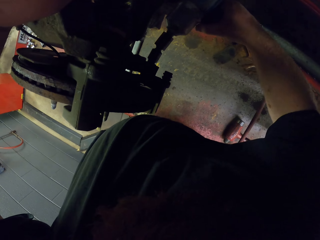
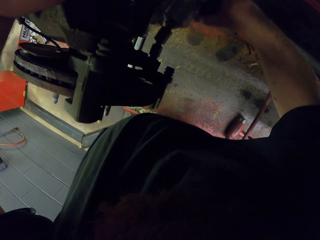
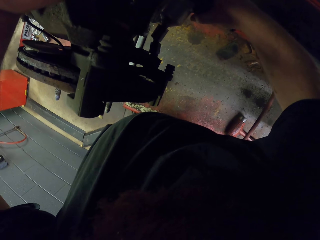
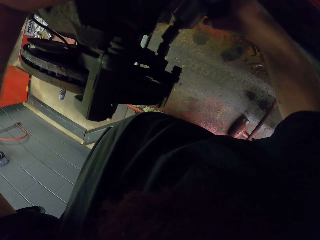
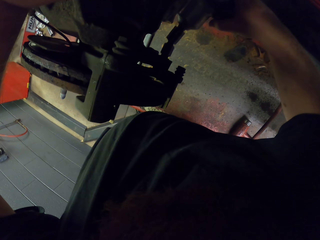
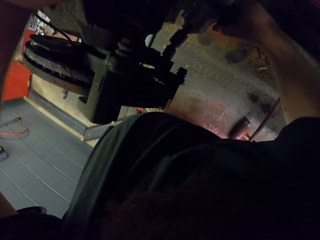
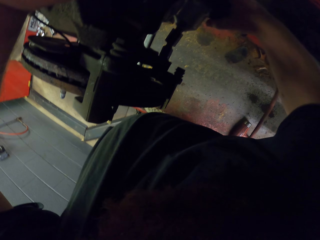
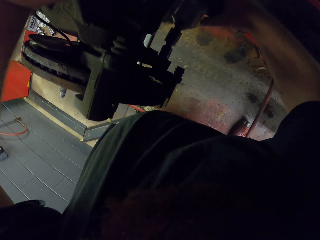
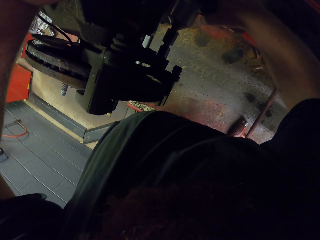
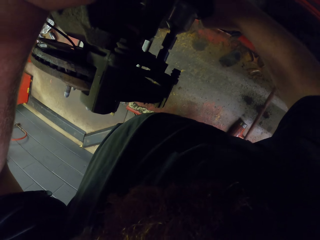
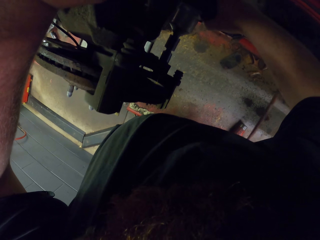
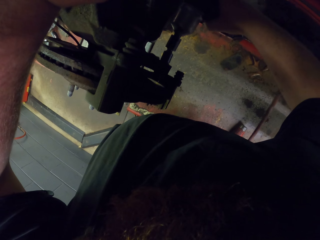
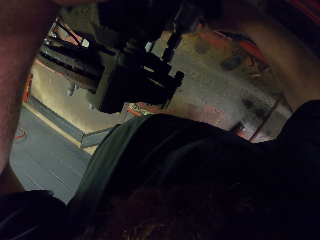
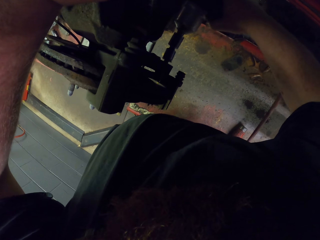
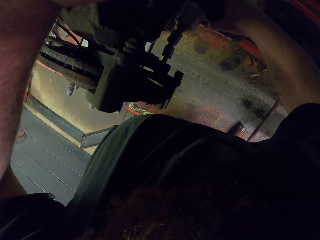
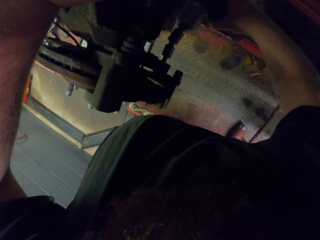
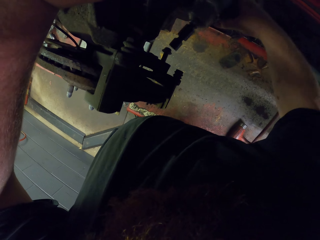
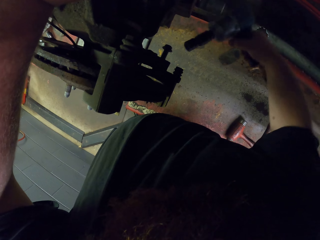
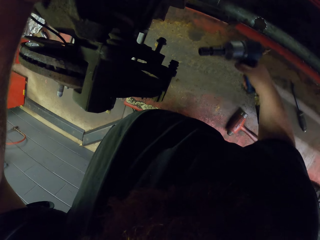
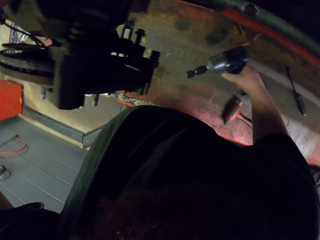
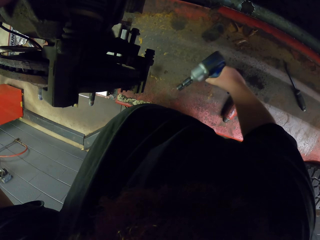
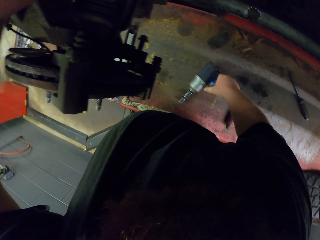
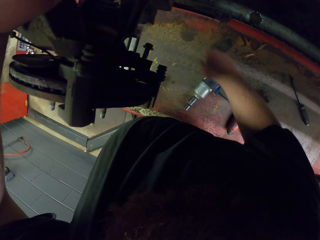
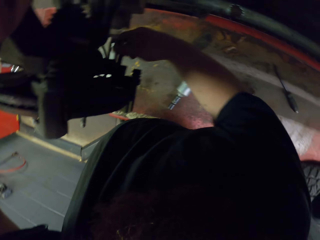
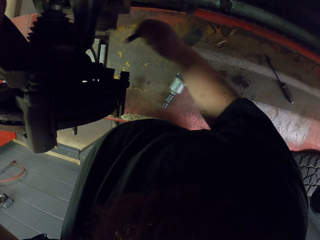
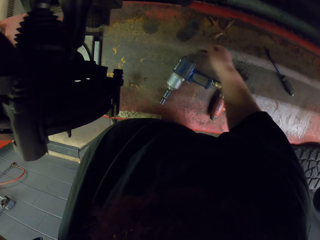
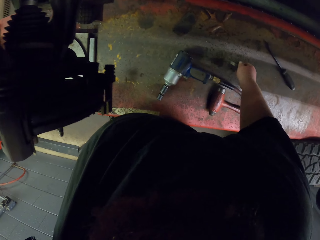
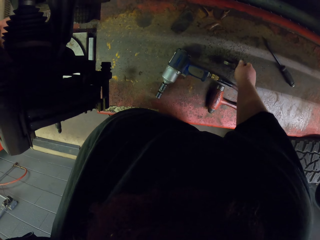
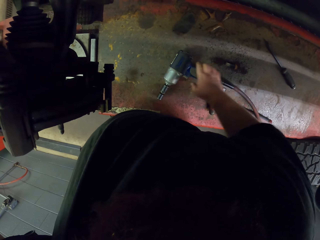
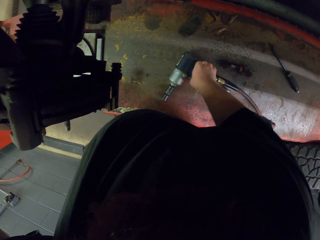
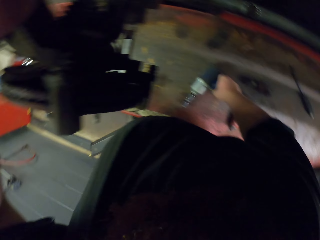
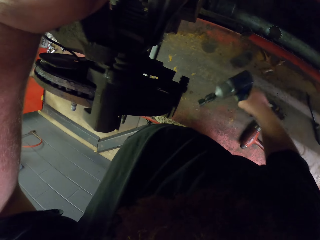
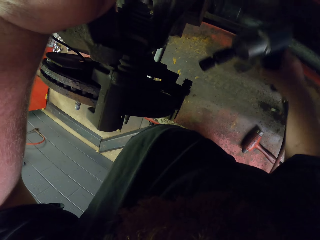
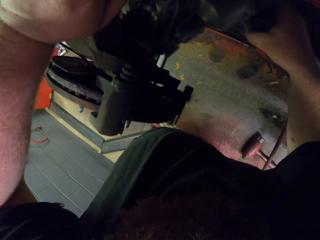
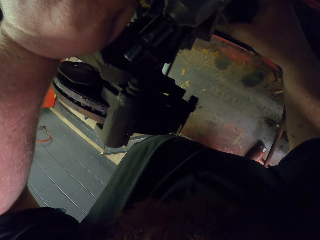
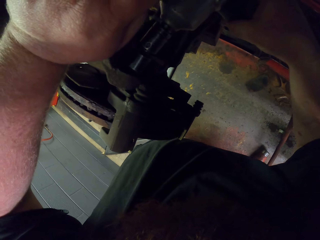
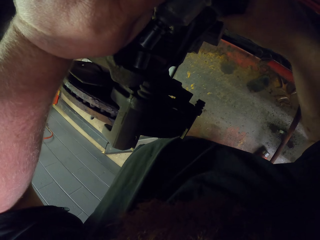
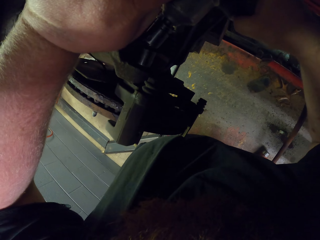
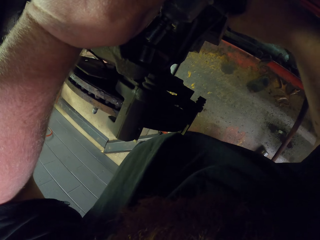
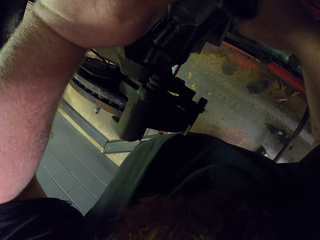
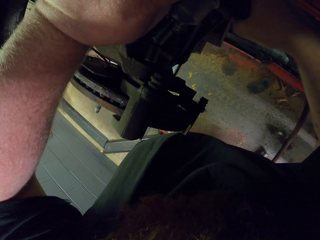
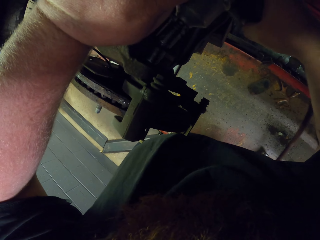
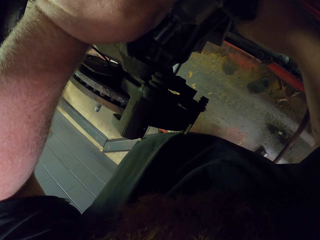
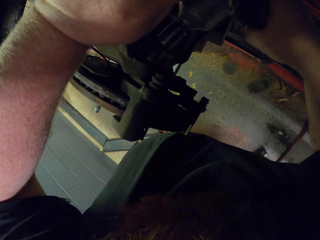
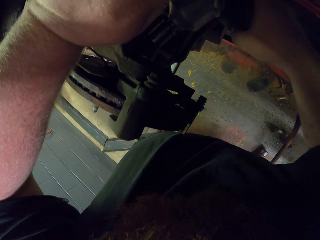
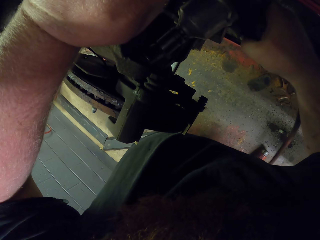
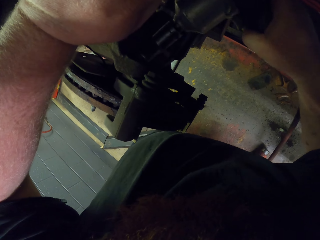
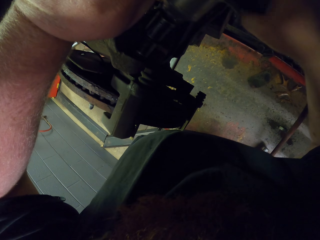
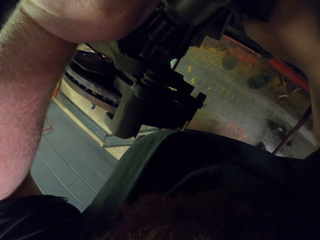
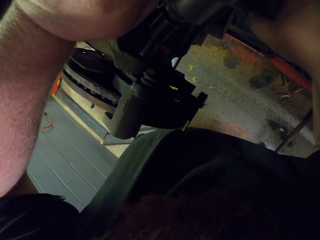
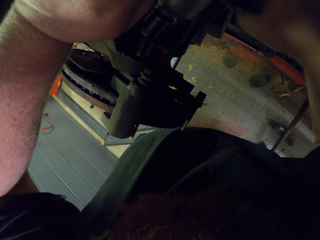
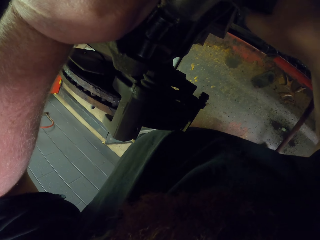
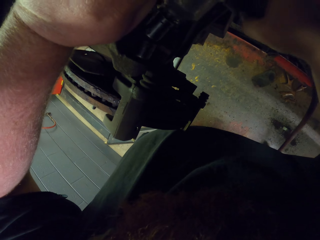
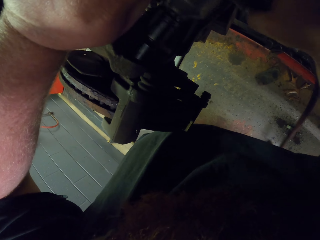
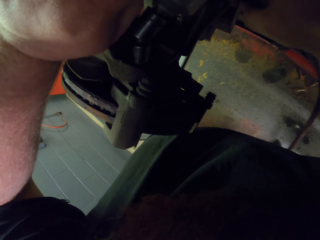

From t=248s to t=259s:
The camera wearer inserts the bolt gun or puller gun to the rim. They remove a bolt with the puller gun. They place the puller gun on the bench. They remove the bolt from the rim with the hand. They place the bolt on the bench. They pick up the puller gun. They insert the bolt gun into the rim. They remove a bolt with the puller gun.

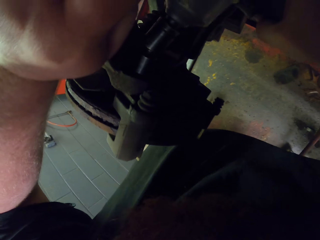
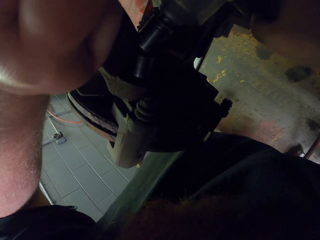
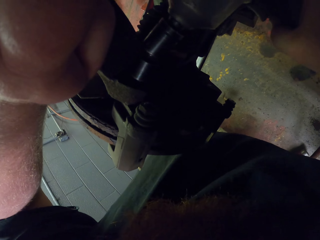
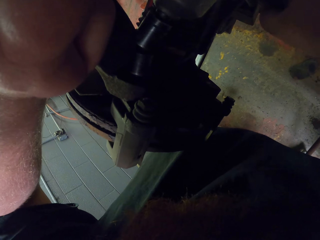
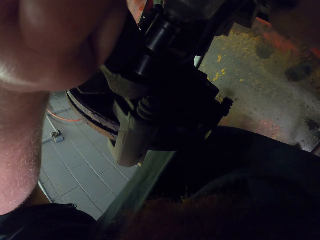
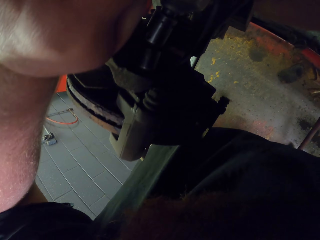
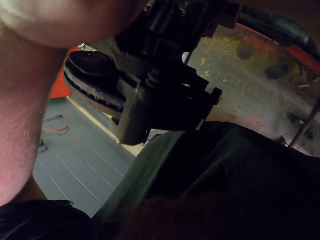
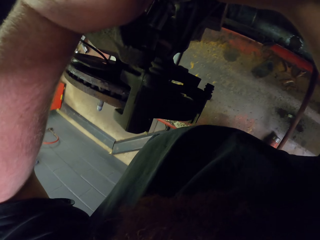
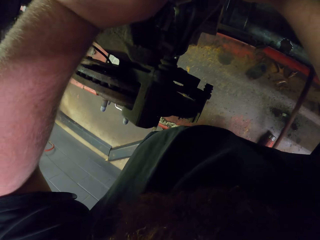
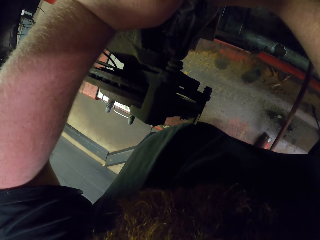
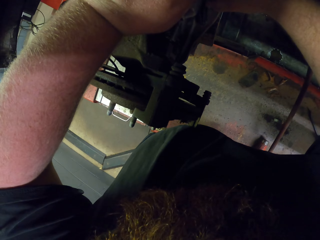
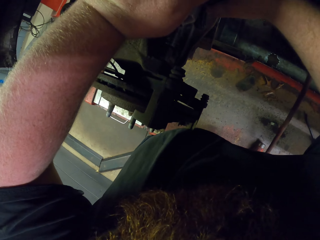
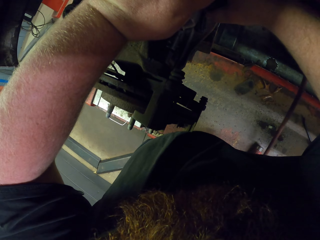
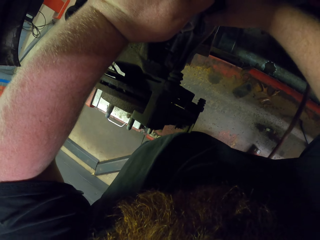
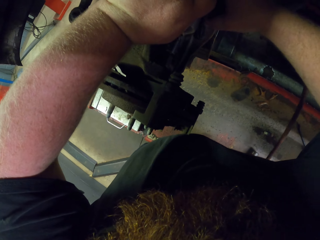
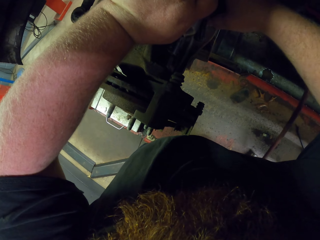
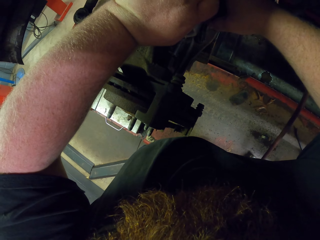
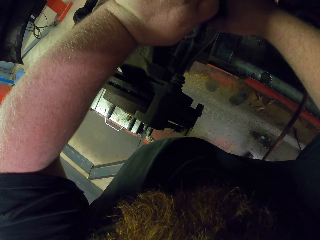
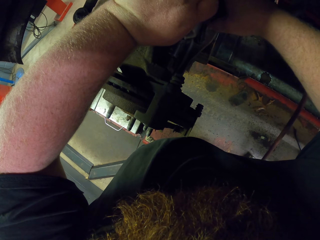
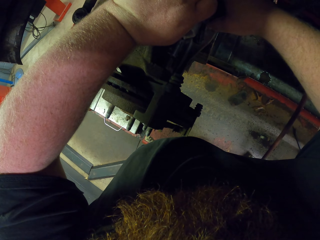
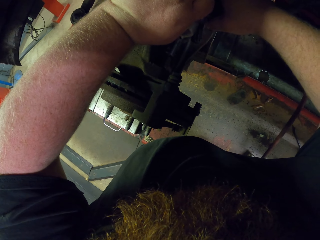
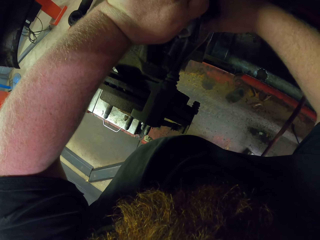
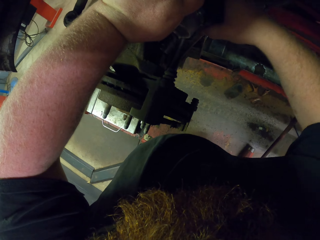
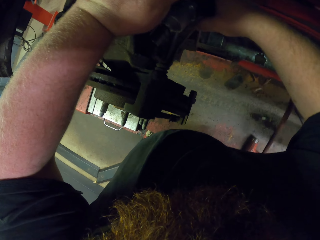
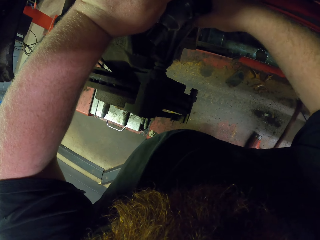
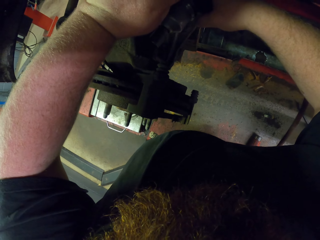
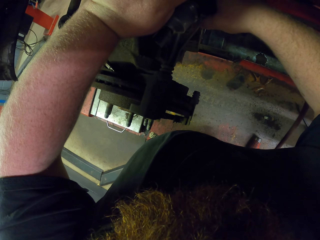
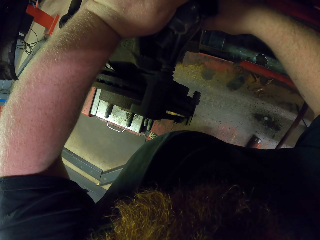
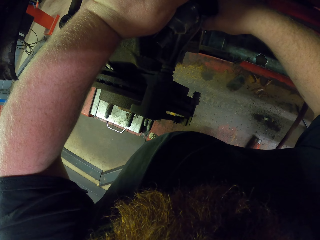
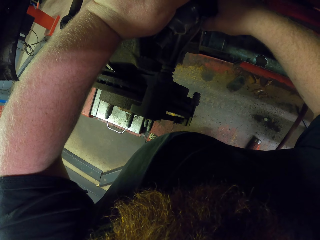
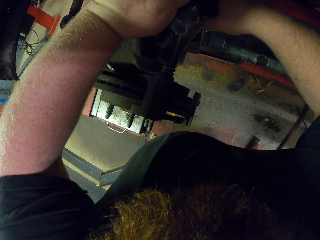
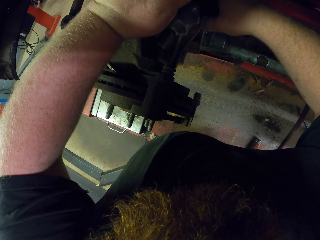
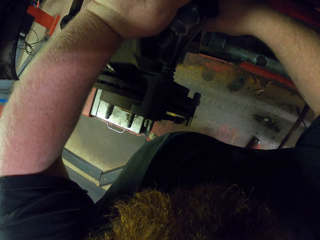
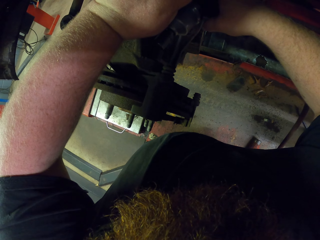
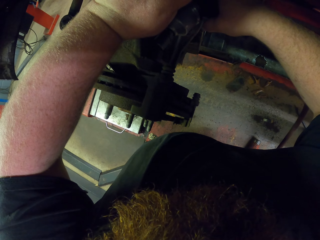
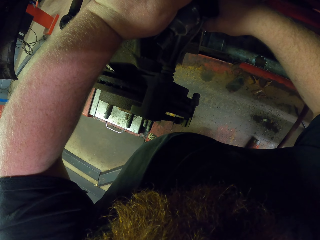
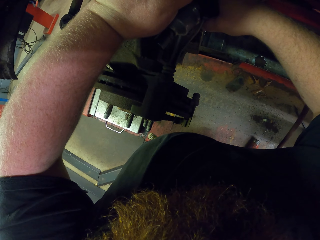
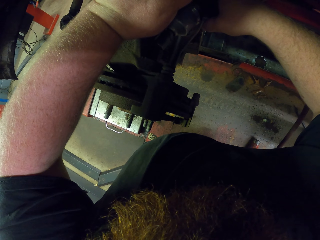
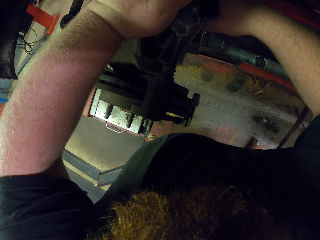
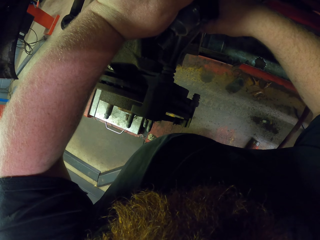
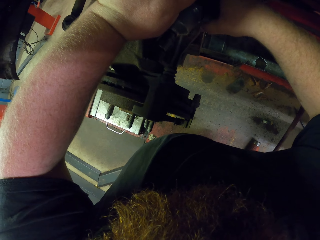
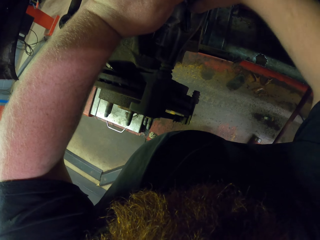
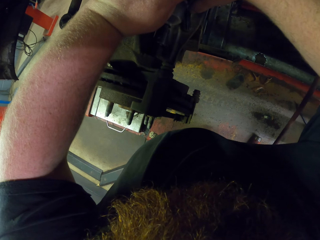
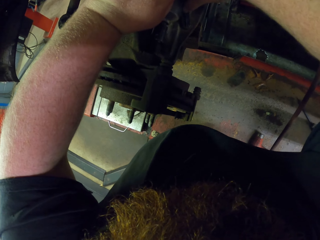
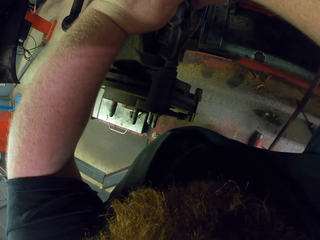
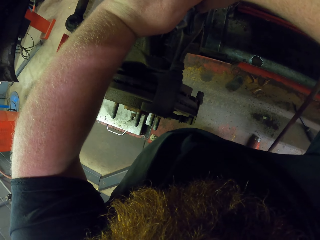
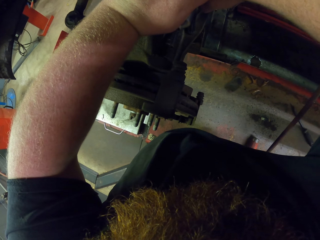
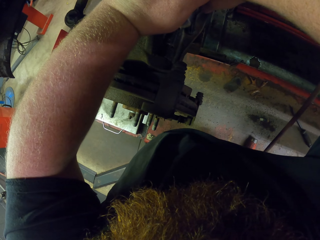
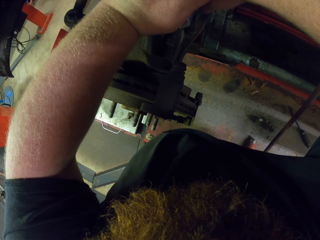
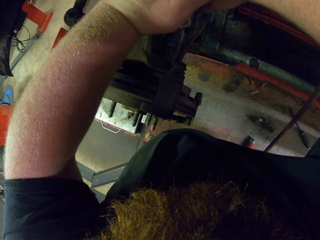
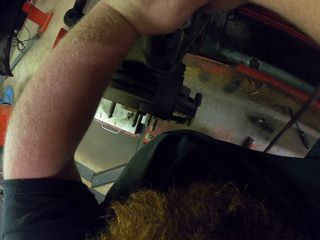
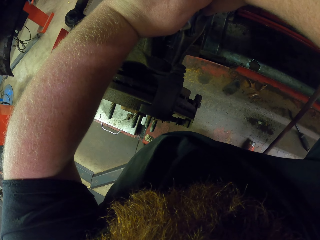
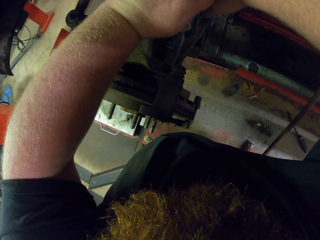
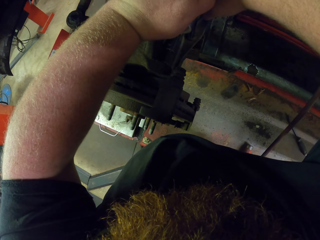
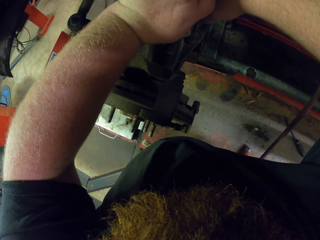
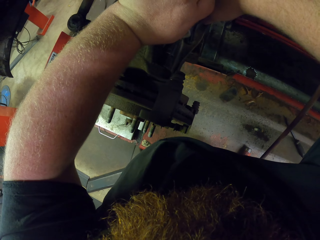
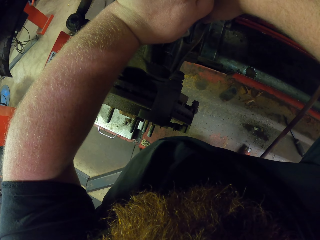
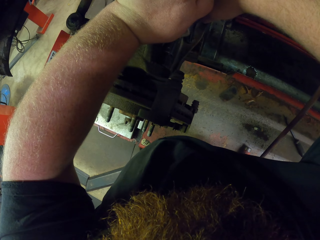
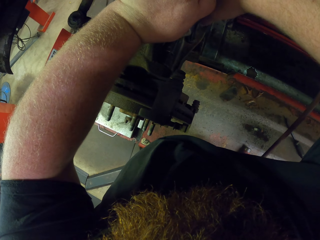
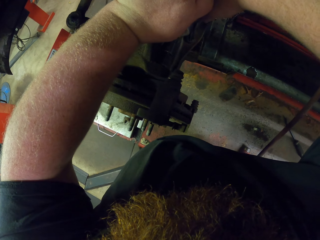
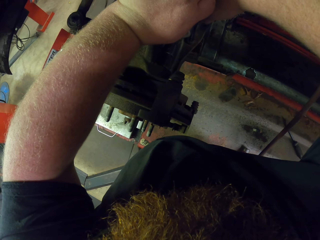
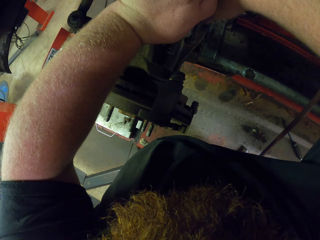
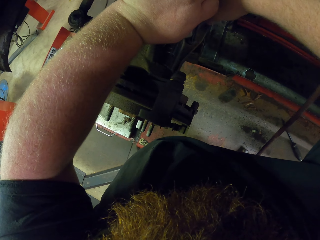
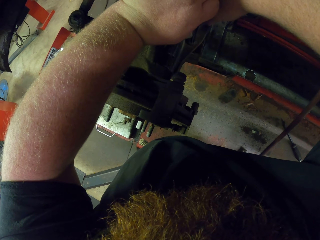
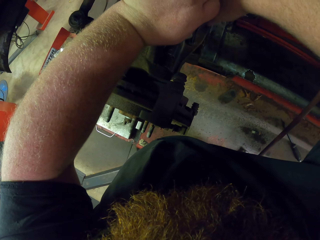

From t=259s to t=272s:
The camera wearer loosens the bolt.
